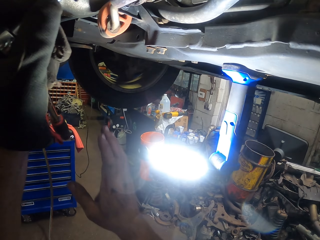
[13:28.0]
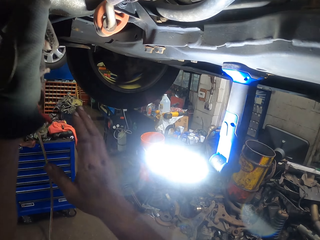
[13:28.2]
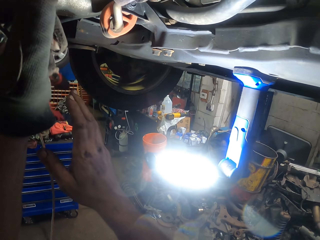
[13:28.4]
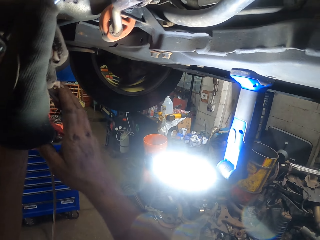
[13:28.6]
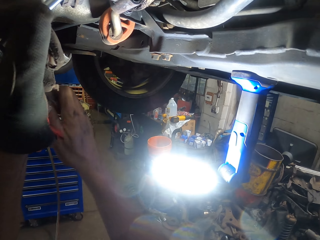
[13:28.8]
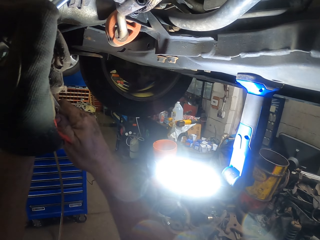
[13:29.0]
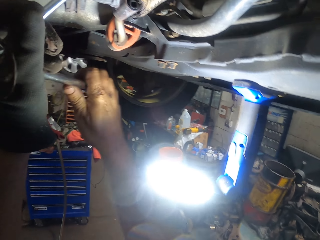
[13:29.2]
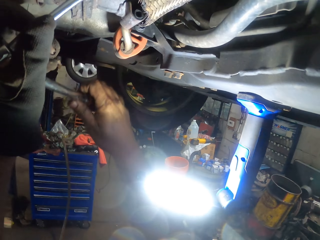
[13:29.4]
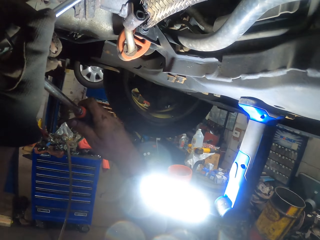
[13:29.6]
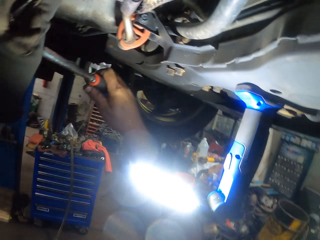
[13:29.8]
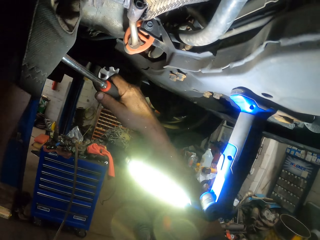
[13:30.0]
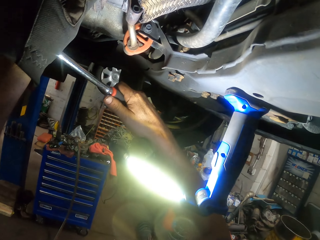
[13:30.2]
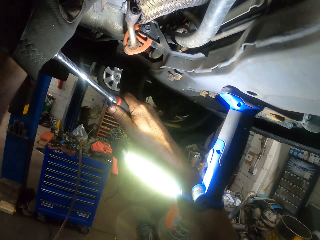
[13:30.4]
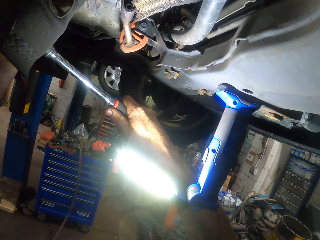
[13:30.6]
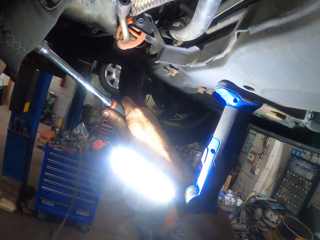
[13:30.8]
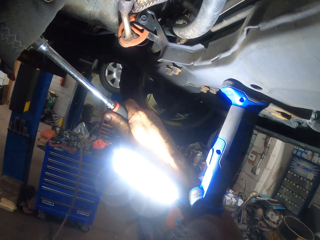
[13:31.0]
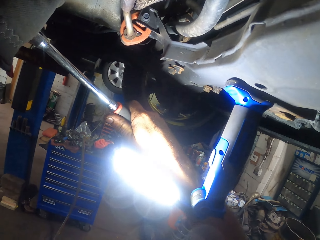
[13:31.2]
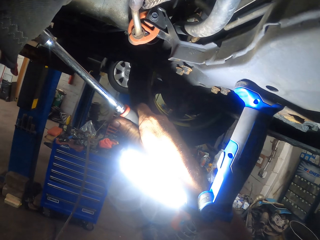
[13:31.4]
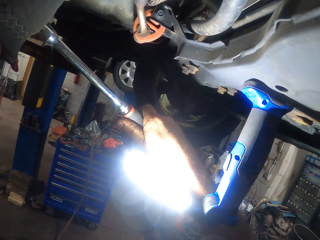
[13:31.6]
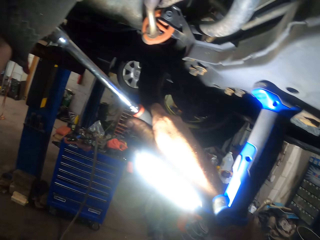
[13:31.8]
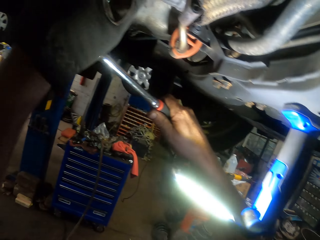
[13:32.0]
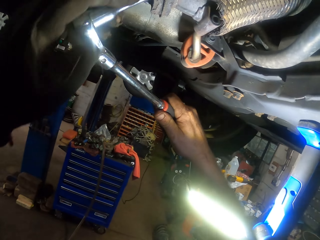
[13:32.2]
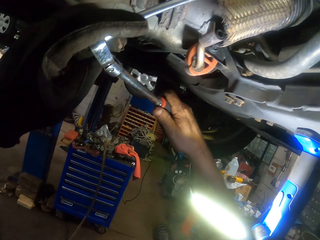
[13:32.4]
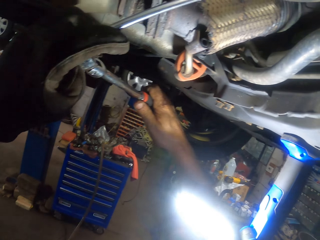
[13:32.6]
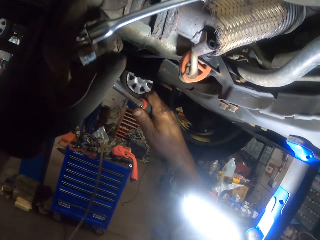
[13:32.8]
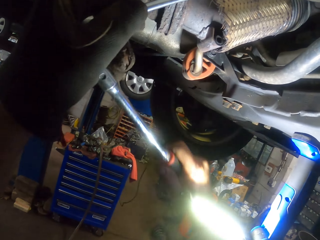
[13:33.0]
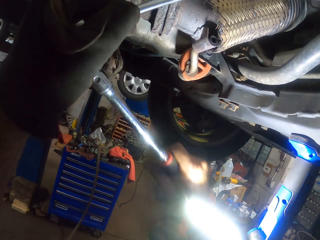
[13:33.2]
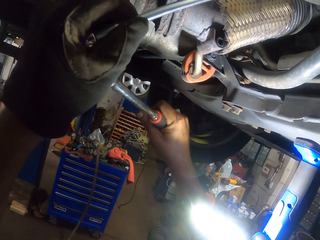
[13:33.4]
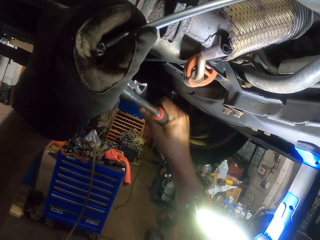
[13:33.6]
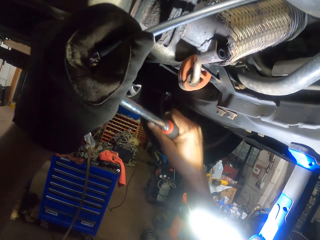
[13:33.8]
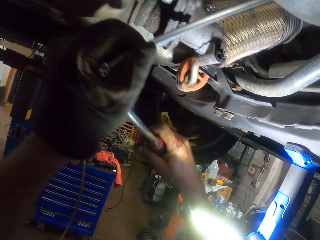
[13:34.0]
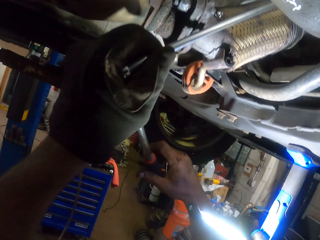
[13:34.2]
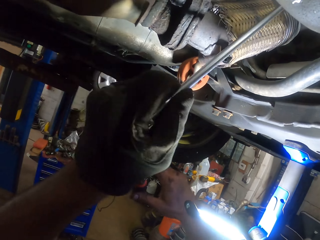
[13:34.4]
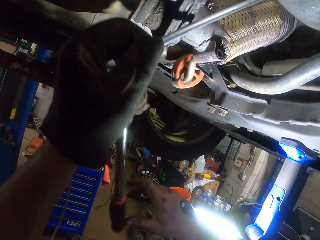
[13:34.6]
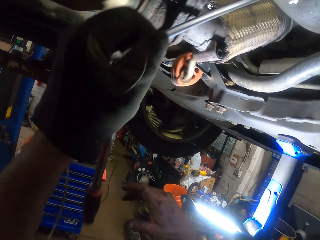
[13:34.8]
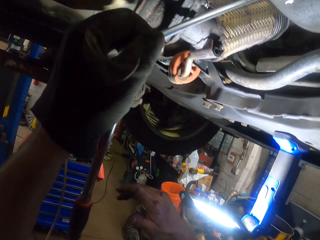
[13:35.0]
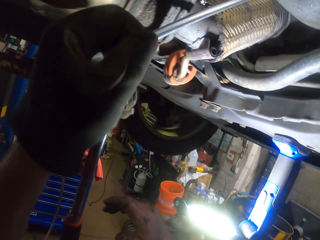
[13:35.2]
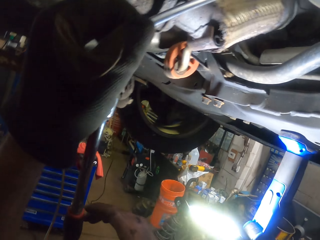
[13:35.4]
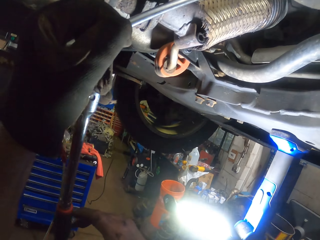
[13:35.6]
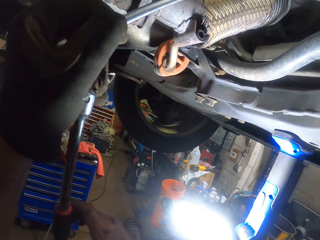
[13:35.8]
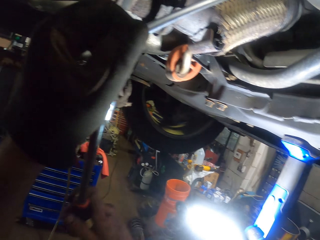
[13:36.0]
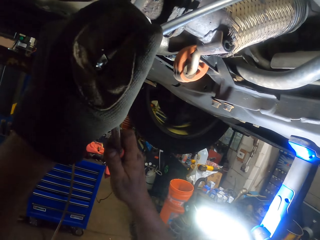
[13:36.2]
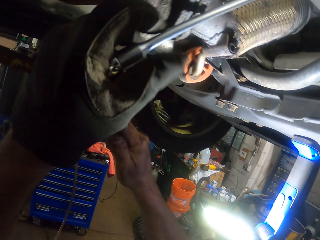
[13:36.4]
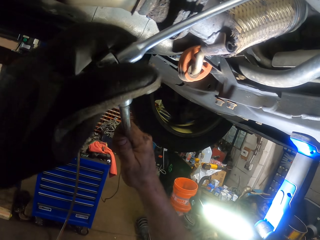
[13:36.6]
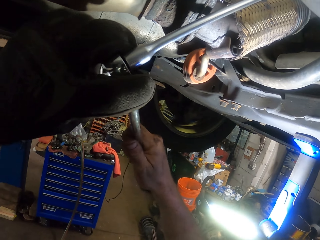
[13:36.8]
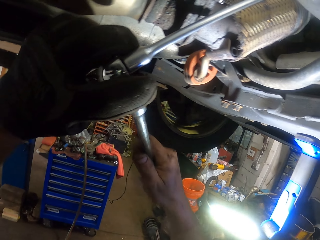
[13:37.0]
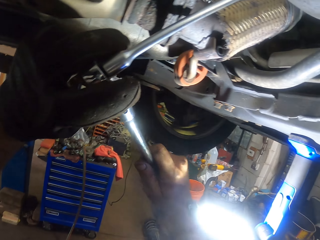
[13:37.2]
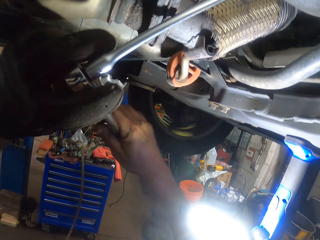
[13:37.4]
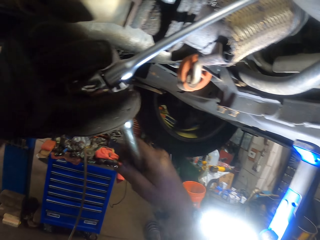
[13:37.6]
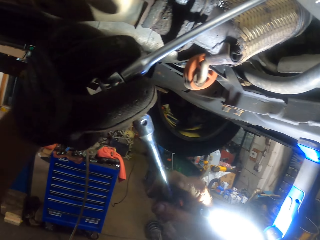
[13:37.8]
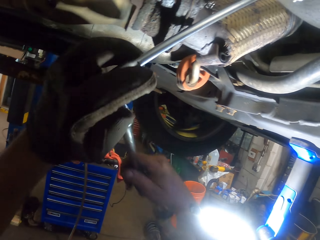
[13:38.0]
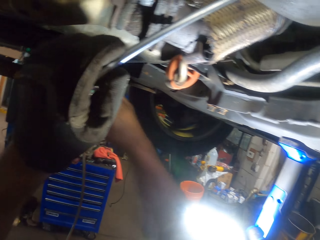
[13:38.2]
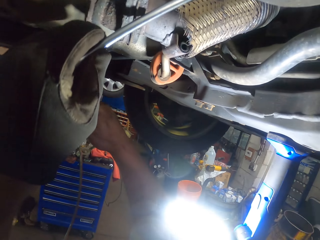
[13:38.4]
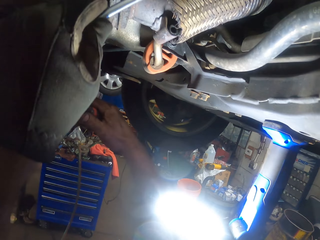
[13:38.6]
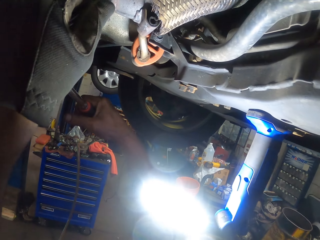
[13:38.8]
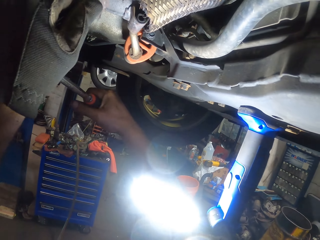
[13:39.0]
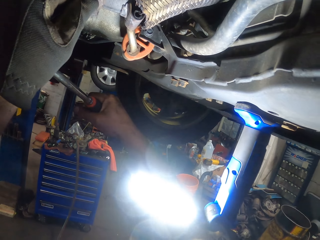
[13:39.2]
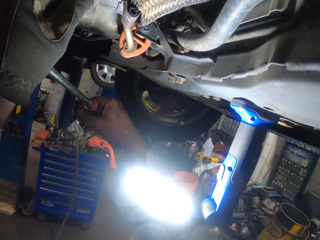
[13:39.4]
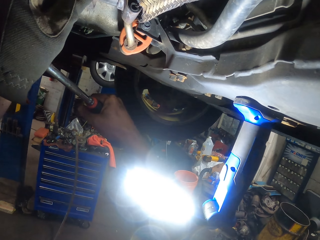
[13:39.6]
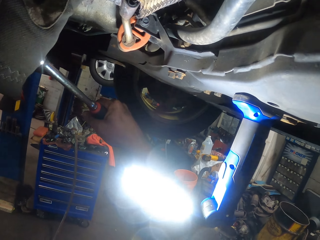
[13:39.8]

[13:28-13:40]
The camera wearer swings the right hand. They turn the bolt with a ratchet and socket wrench. They hold the socket wrench. They turn the bolt with the ratchet and socket wrench. They hold the ratchet tool with the right hand. They swing the right hand. They tighten something using a ratchet wrench.

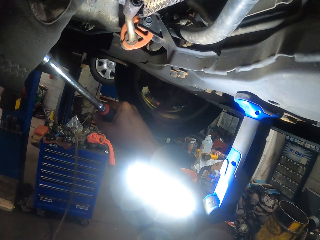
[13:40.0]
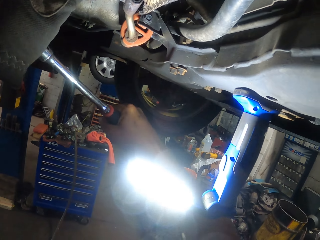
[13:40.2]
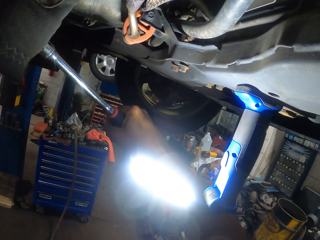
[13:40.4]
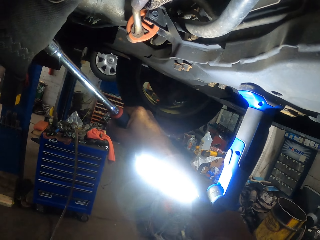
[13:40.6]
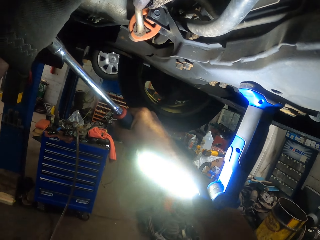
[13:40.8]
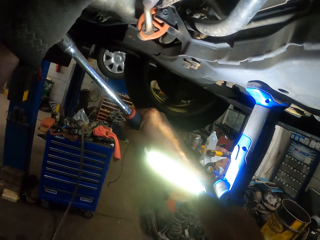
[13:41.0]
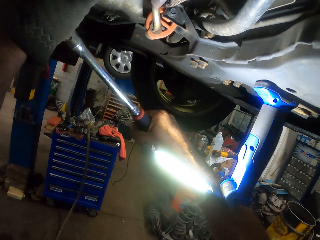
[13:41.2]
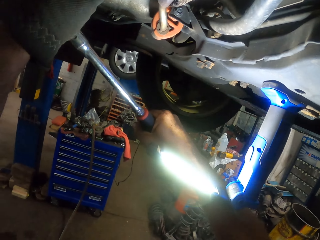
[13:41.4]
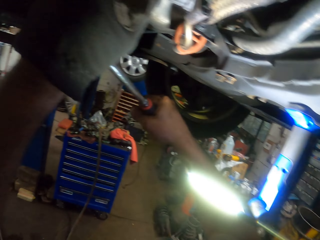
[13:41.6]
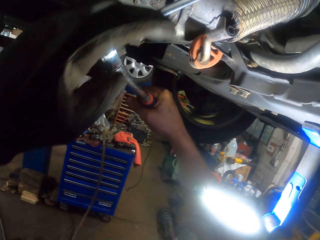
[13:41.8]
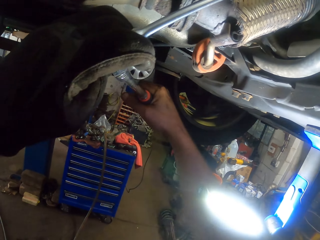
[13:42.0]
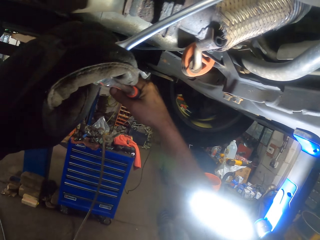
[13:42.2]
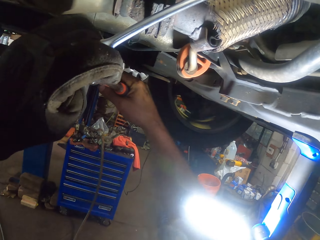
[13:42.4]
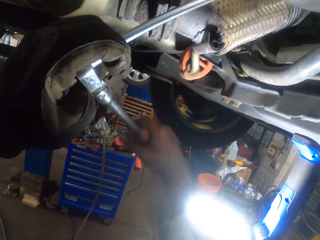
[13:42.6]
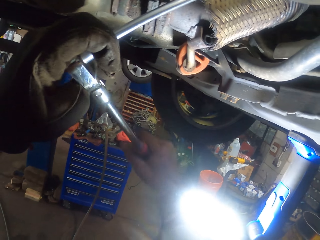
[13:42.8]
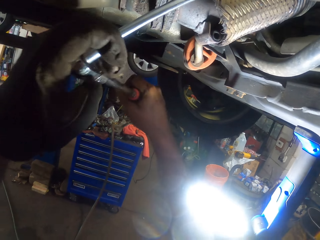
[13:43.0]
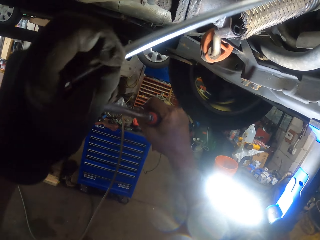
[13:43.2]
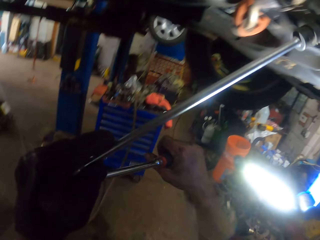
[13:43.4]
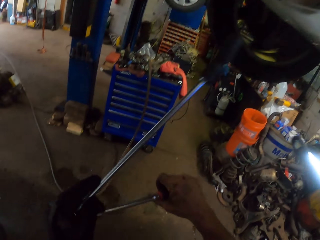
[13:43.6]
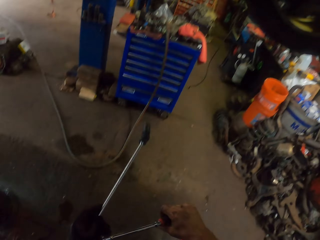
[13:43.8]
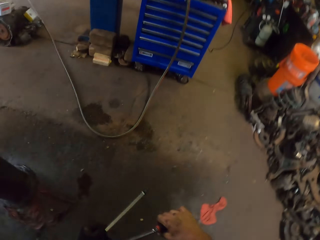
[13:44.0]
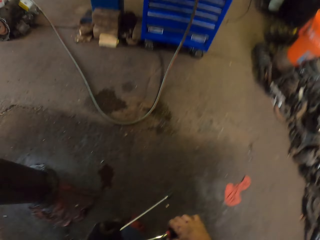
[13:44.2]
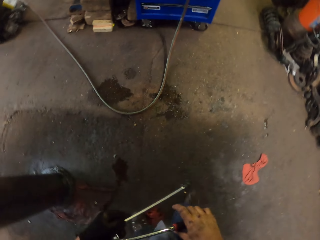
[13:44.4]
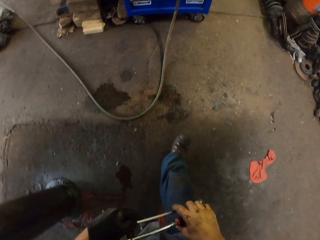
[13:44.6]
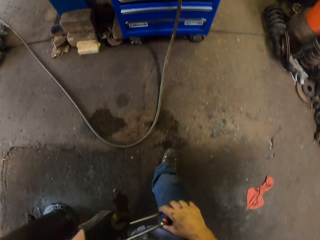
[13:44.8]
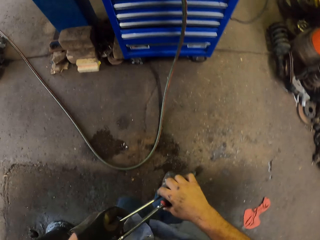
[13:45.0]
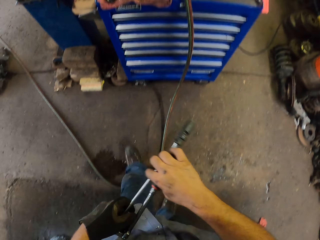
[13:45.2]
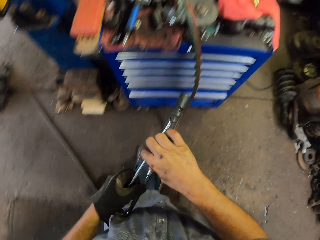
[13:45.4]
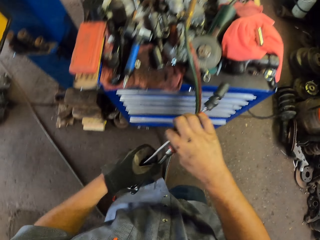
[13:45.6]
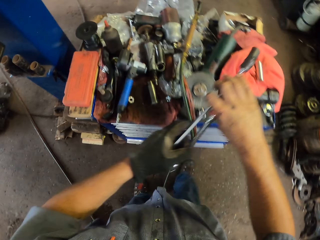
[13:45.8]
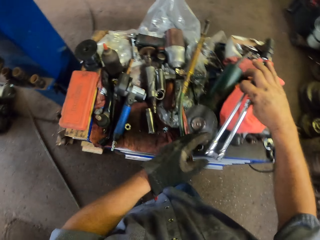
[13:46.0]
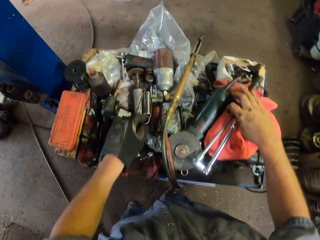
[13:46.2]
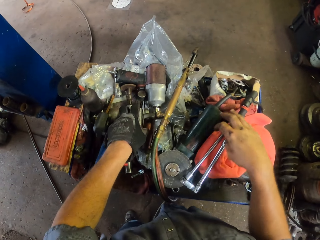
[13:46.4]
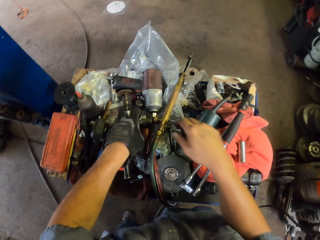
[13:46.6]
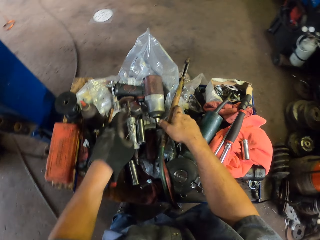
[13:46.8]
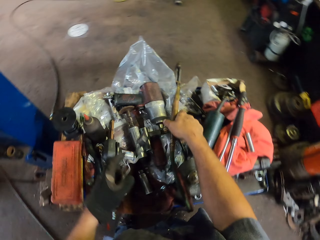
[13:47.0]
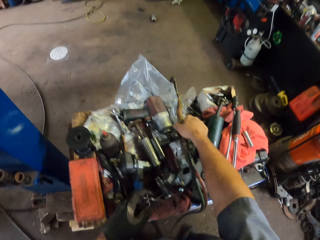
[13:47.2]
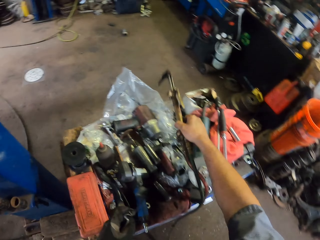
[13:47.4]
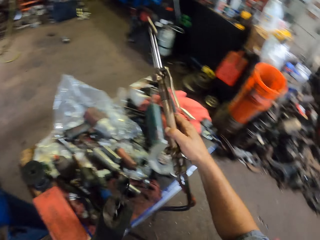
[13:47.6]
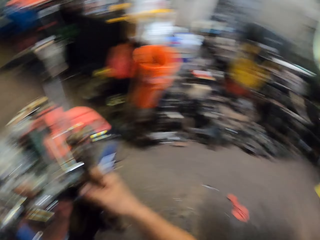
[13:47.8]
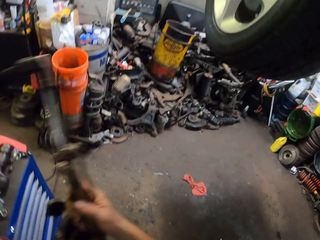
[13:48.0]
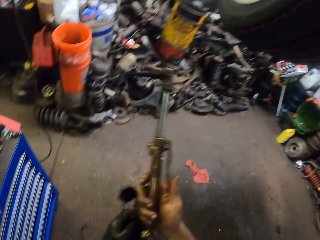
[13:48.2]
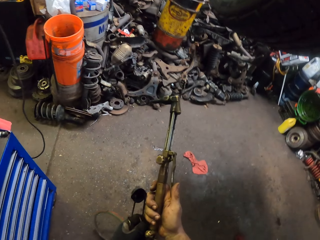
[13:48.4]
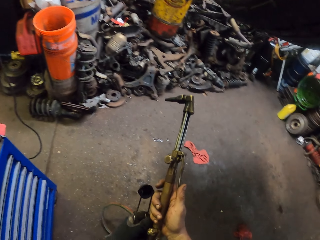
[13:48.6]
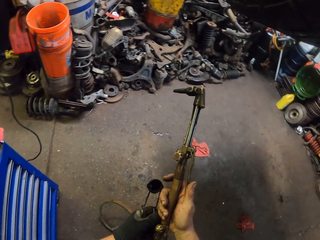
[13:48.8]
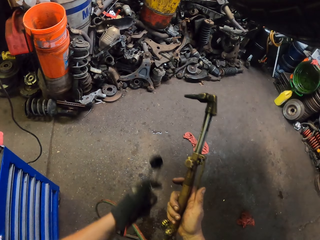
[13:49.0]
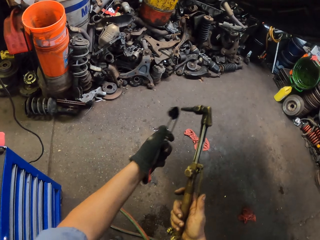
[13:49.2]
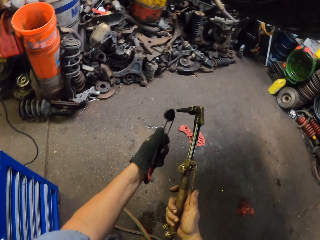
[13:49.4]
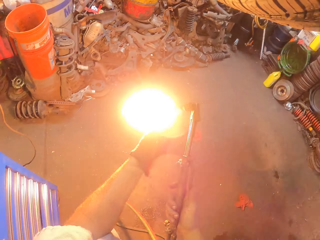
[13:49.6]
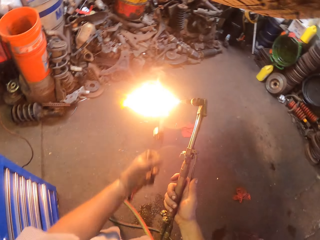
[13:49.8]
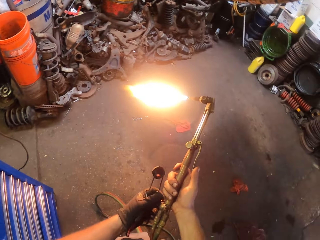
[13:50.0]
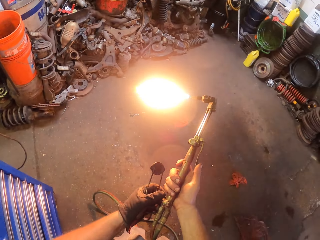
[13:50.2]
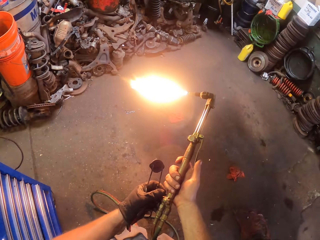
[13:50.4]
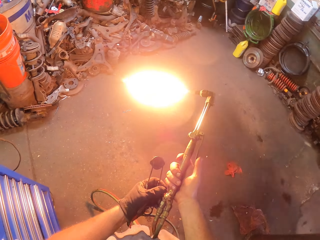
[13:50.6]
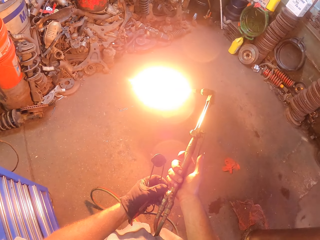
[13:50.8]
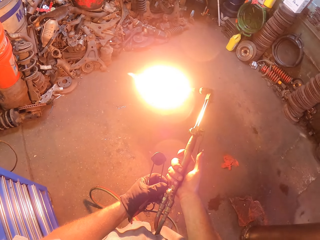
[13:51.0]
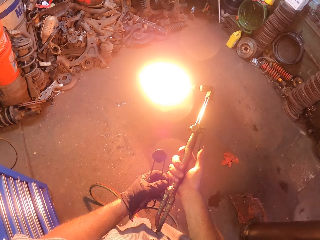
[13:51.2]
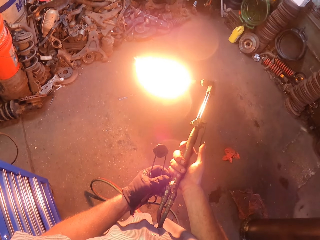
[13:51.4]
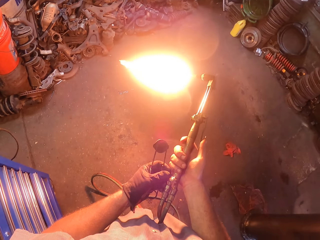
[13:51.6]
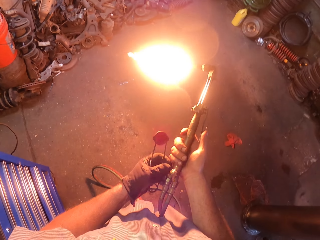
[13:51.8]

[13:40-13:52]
The camera wearer swings both hands. They pull the ratchet and socket wrench off the engine. They walk around the garage. They swing both hands. They put a spanner on the drawer tool cabinet. They pick up a welding striker flint from the drawer tool cabinet with the left hand. They drop the socket wrench. They pick up a welding torch from the drawer tool cabinet. They swing the left hand. They cover the welding torch tip with the striker flint. They light the welding torch using the flint striker. They adjust the welding torch.
